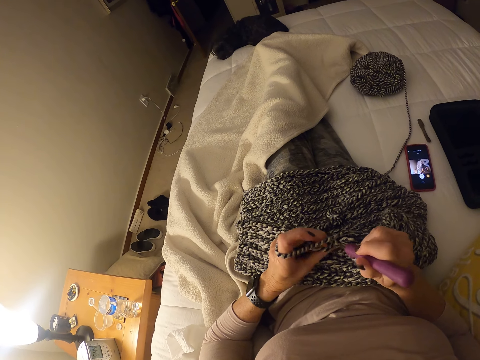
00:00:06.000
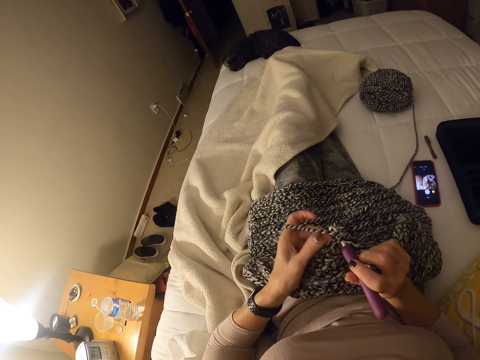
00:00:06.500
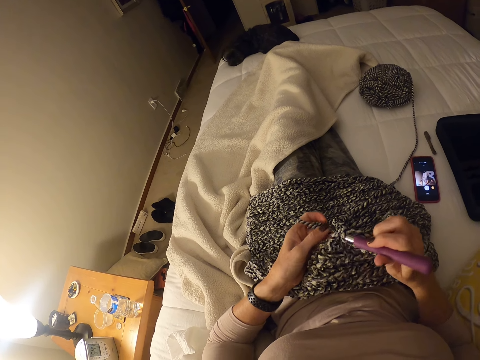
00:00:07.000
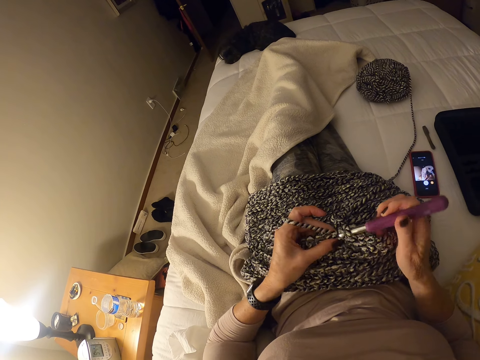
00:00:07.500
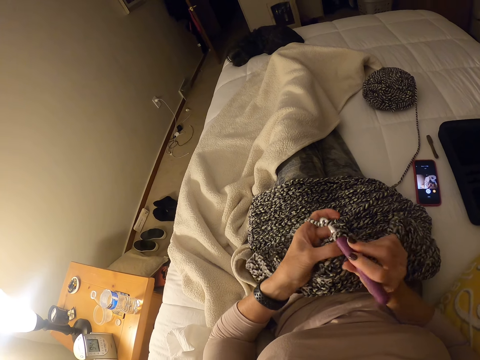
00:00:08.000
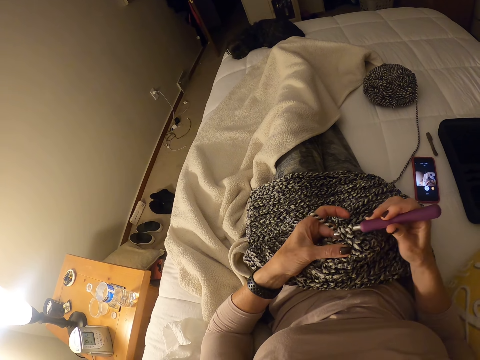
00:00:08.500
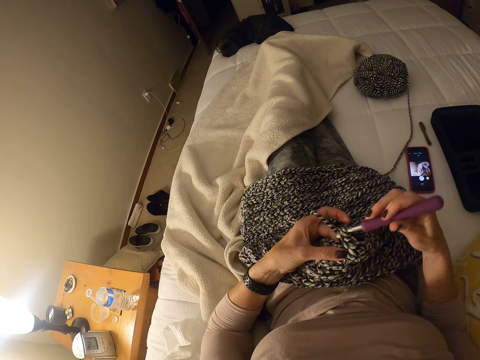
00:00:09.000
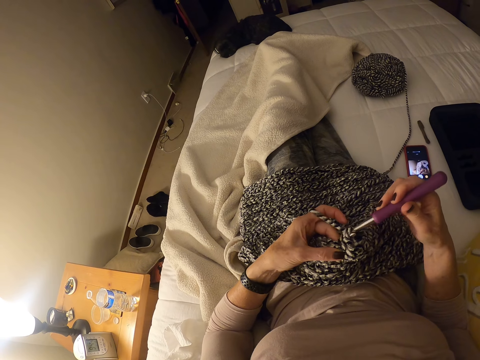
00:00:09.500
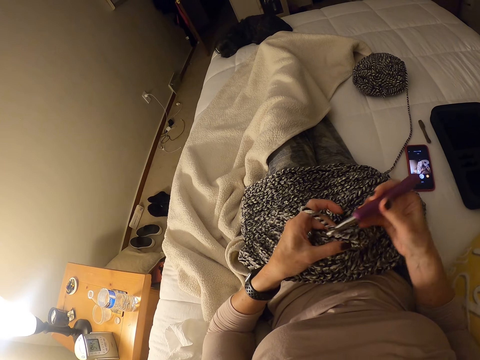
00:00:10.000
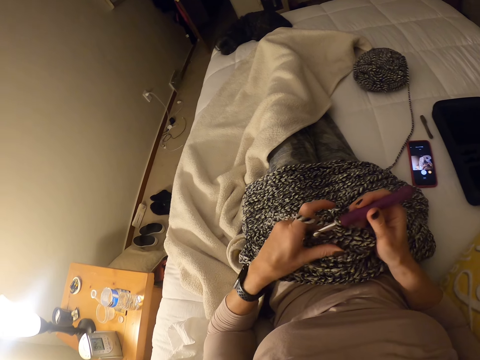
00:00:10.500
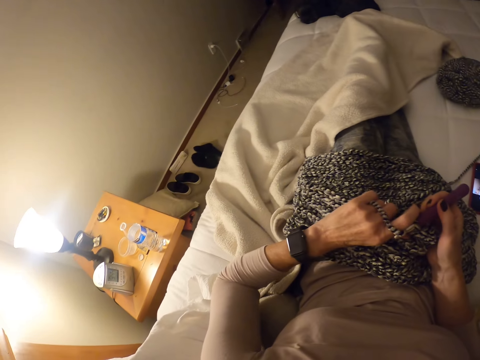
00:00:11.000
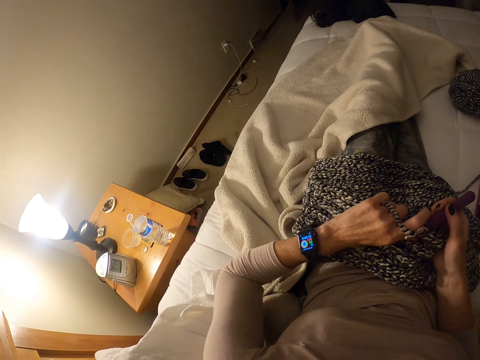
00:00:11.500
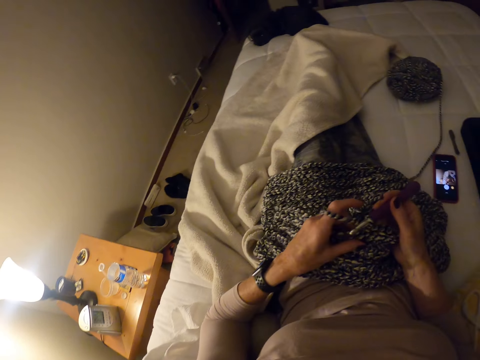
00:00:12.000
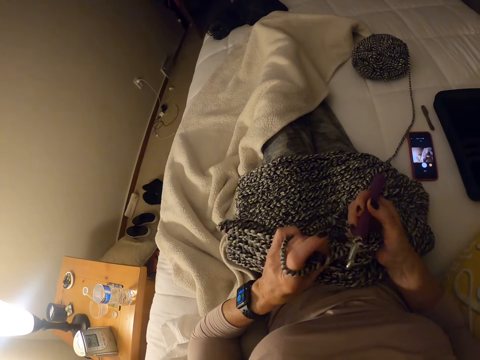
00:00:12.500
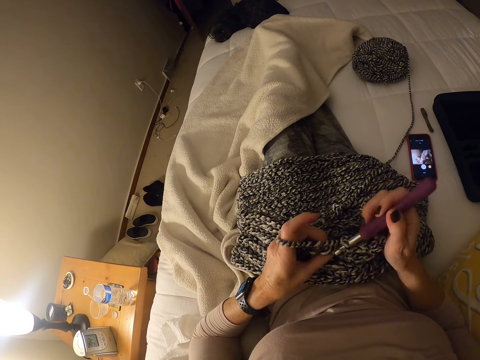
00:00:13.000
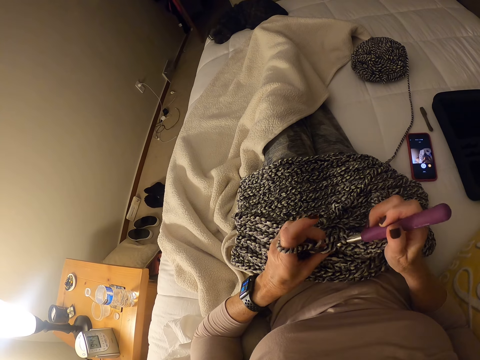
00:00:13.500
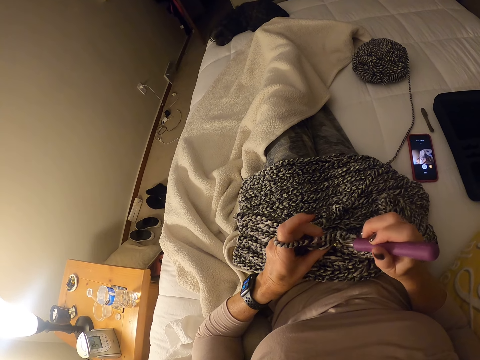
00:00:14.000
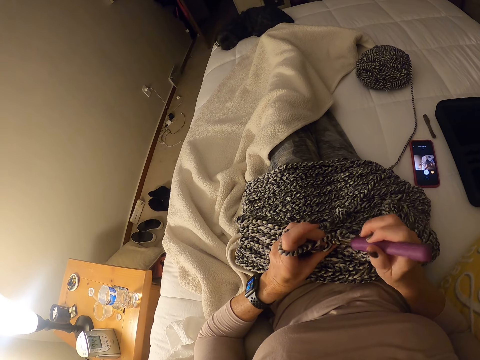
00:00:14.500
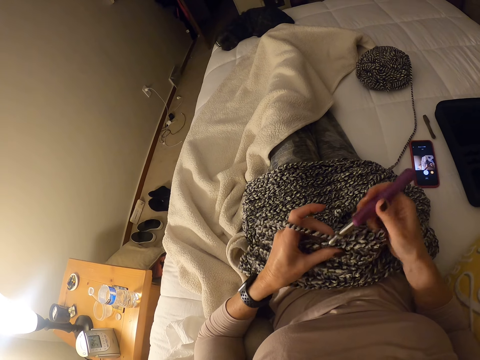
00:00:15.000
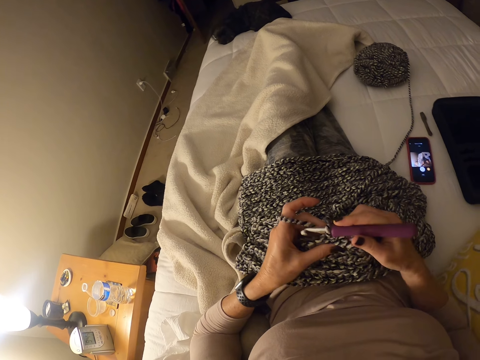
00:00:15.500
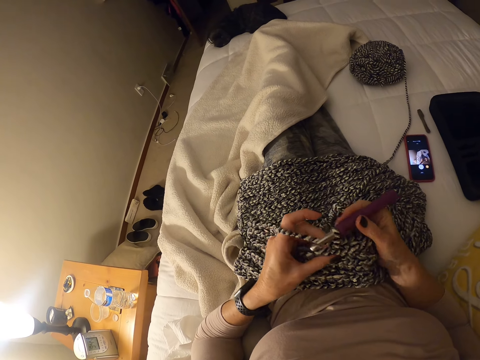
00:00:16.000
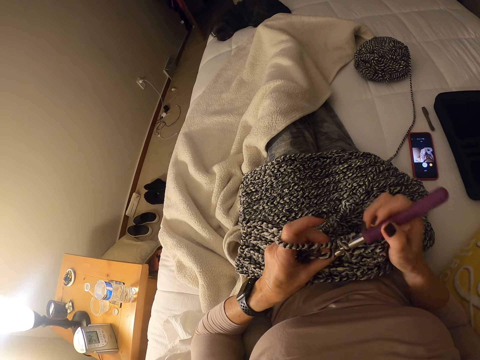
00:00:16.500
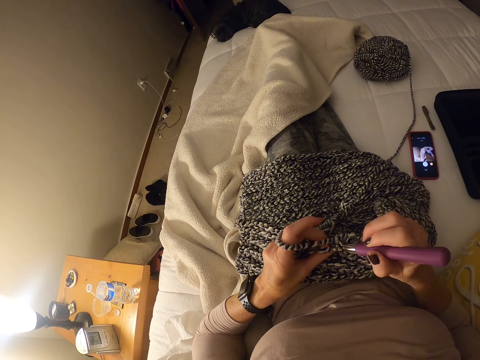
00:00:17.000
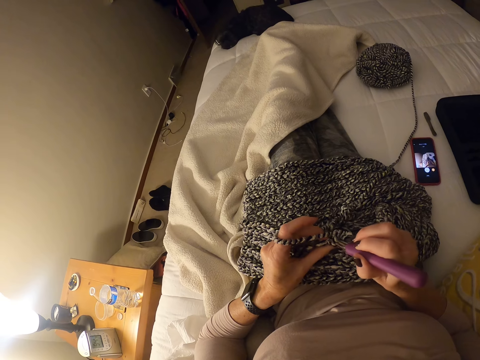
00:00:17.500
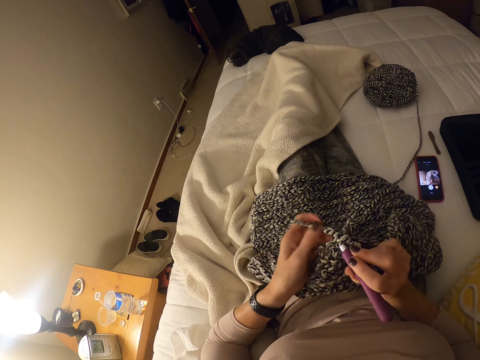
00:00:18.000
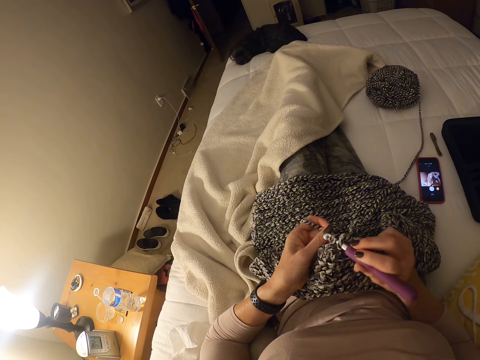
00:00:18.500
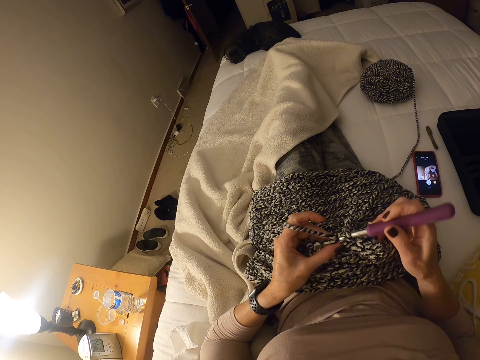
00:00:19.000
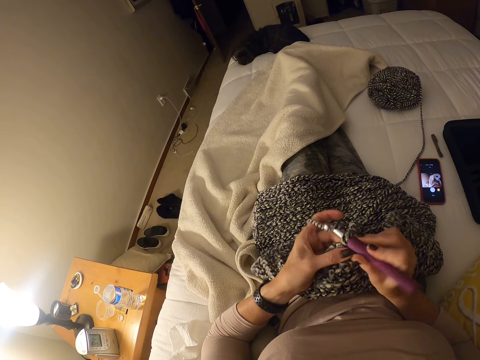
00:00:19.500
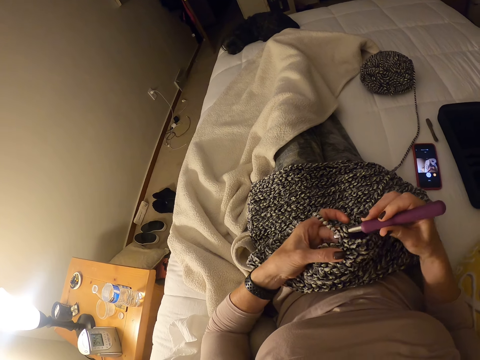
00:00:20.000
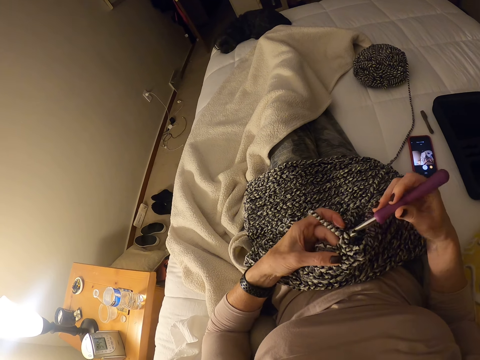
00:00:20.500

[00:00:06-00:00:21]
The camera wearer knits the sweater fabric. He looks at his watch. He knits the sweater fabric.

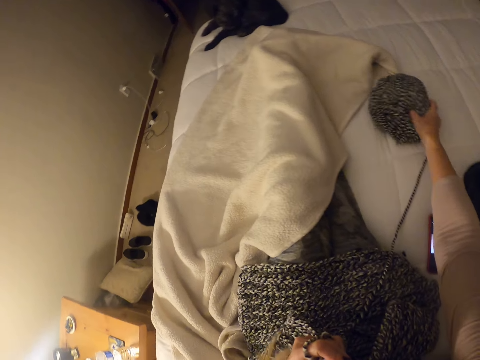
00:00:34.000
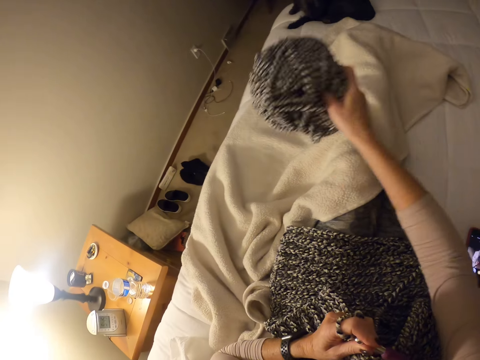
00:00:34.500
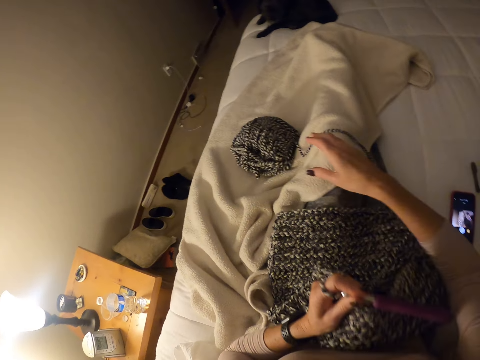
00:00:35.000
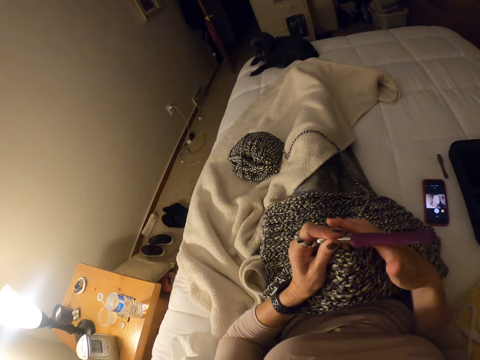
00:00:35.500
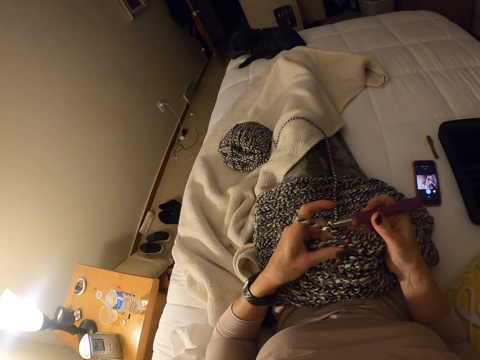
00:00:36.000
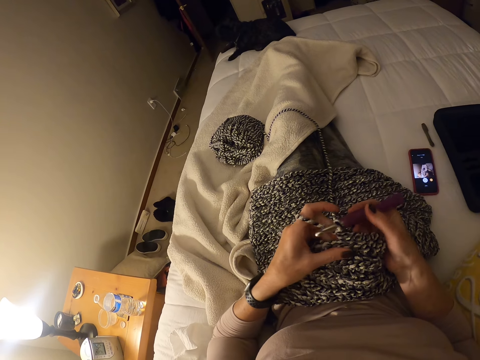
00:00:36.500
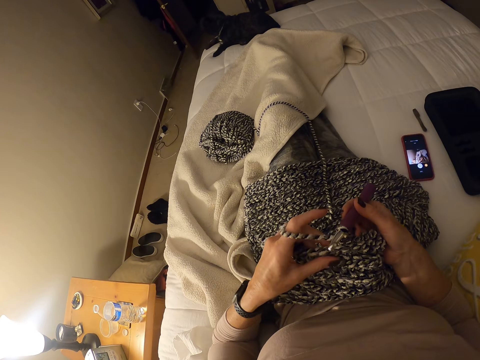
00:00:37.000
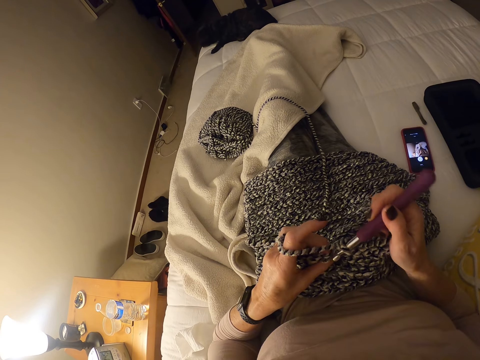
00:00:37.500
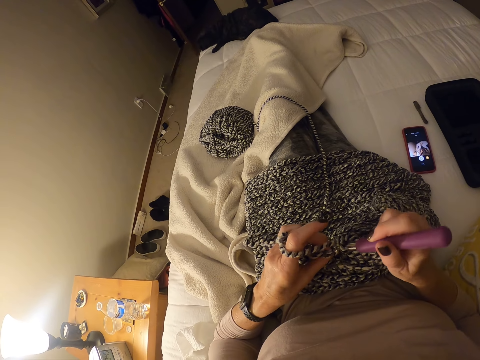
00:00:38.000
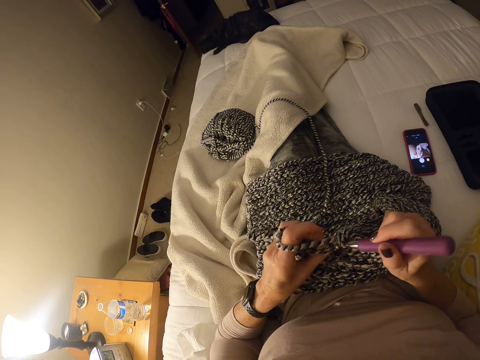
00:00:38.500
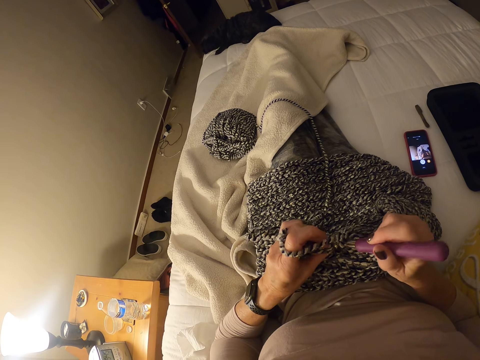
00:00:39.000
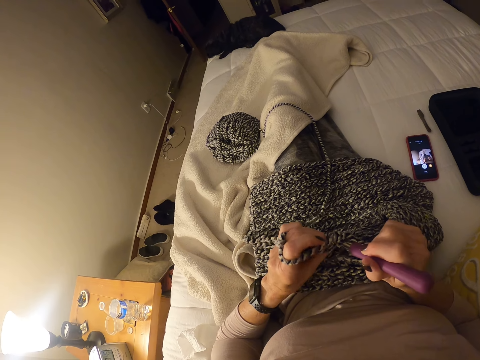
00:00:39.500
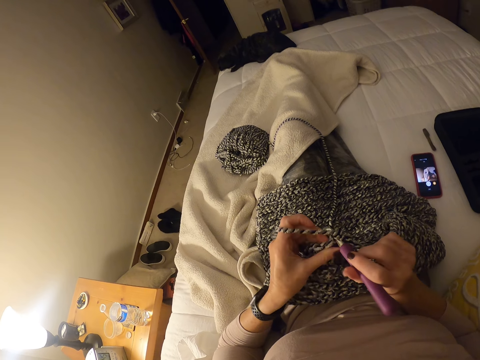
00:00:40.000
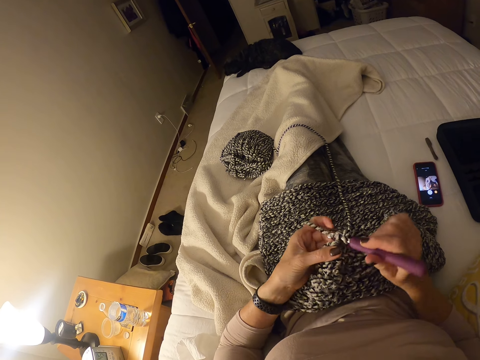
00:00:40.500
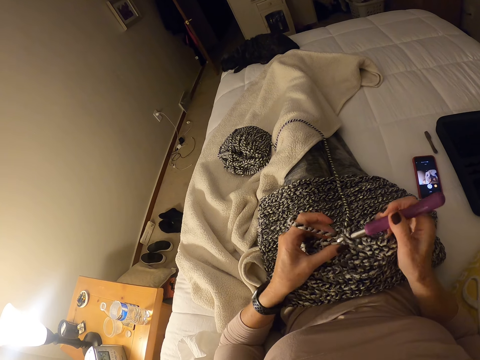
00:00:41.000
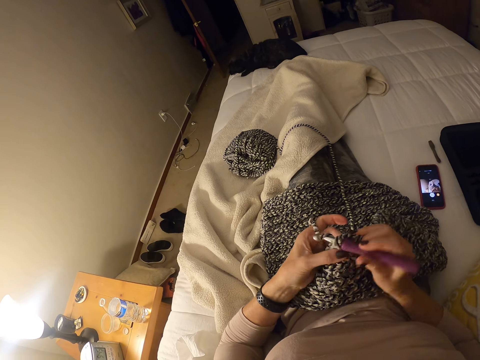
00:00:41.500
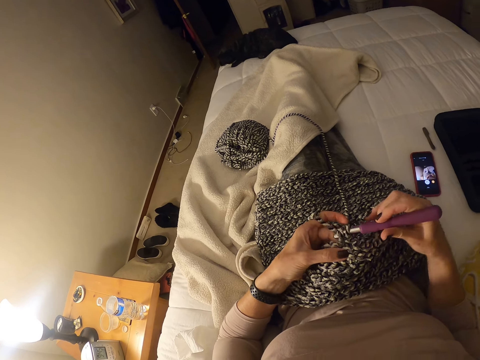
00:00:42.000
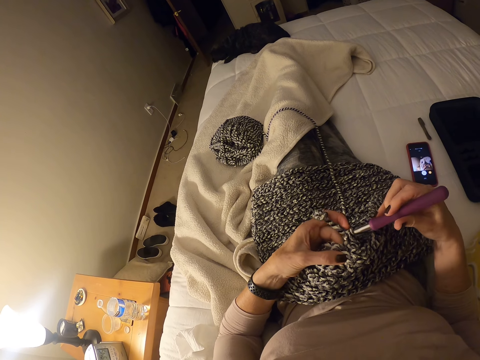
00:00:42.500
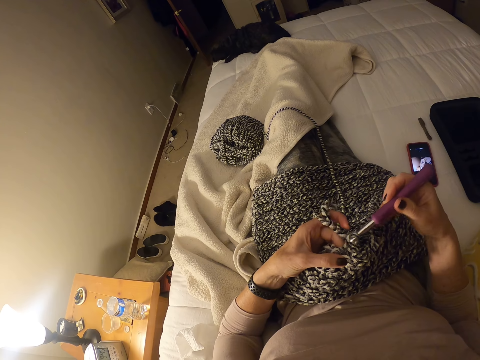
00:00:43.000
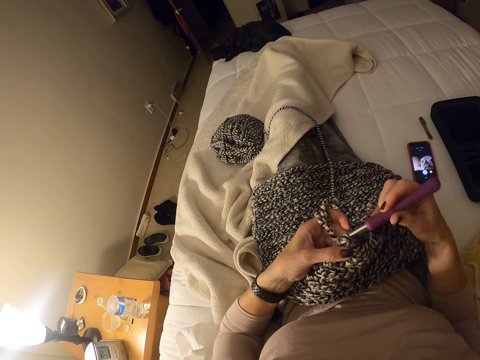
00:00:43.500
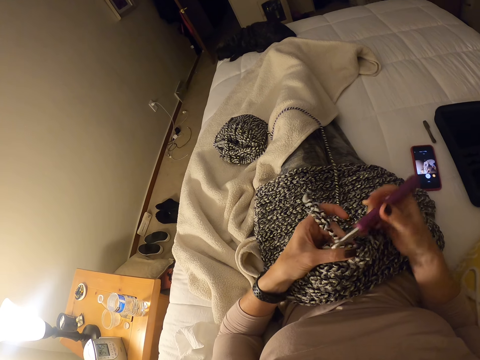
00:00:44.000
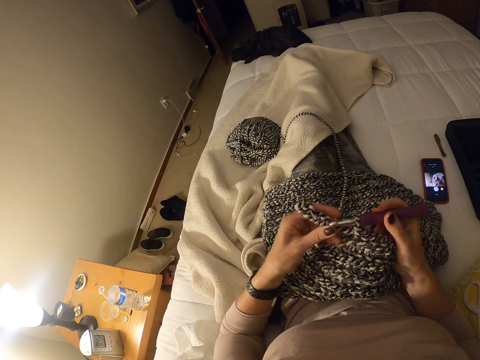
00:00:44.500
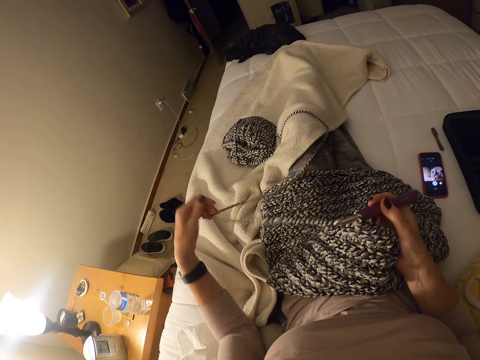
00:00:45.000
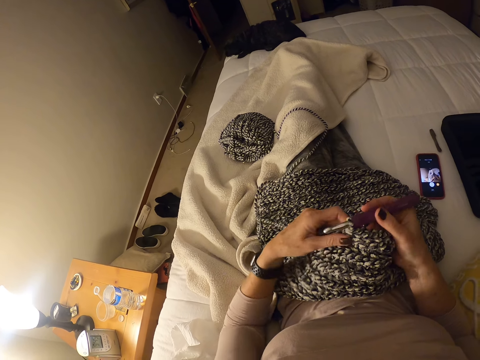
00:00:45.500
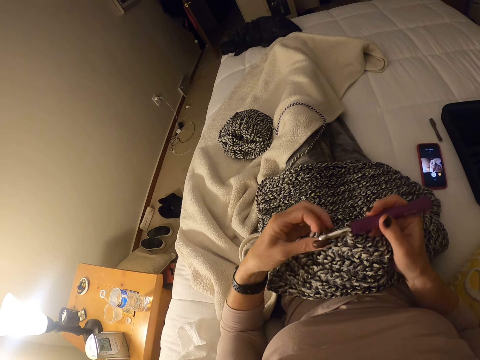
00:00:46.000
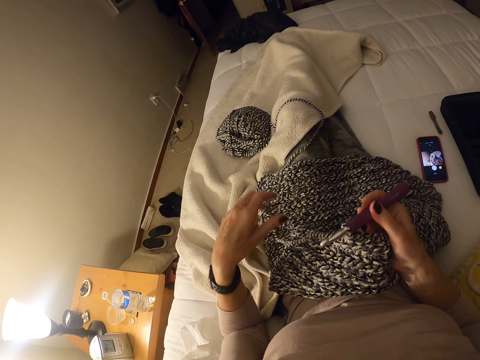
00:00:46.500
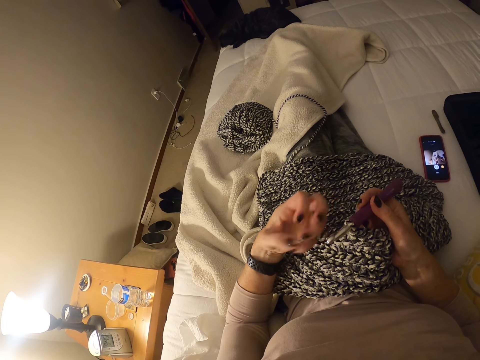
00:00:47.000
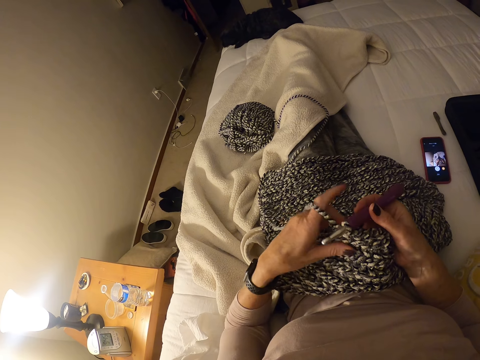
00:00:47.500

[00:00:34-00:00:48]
The camera wearer moves the yarn on the bed. They hold the cotton yarn, lift the cotton yarn and put down the cotton yarn. They hold the crochet hook. They knit the sweater fabric. They hold the thread. They hold the sweater fabric.
